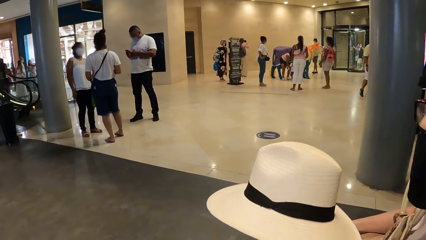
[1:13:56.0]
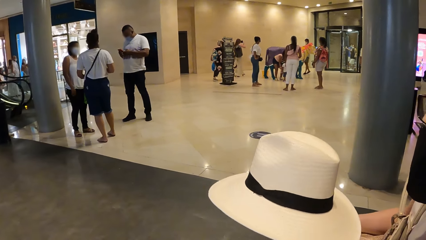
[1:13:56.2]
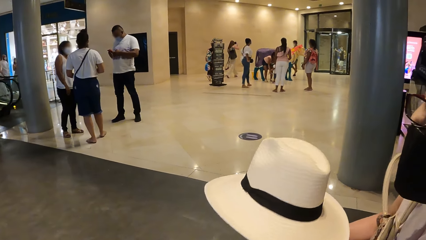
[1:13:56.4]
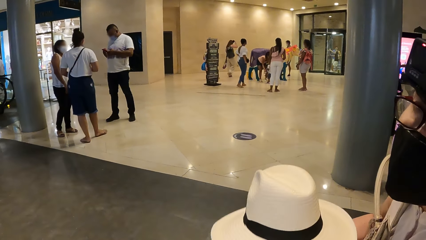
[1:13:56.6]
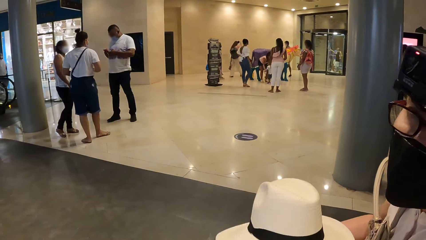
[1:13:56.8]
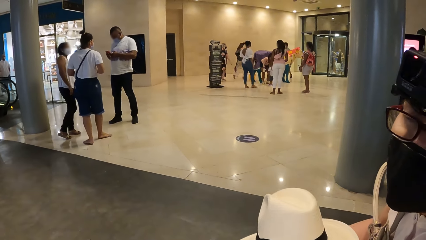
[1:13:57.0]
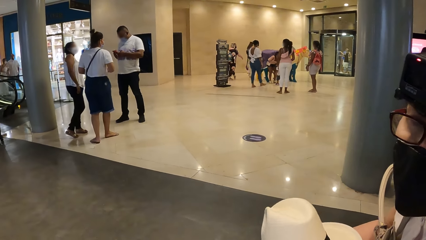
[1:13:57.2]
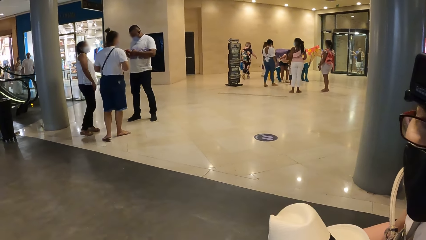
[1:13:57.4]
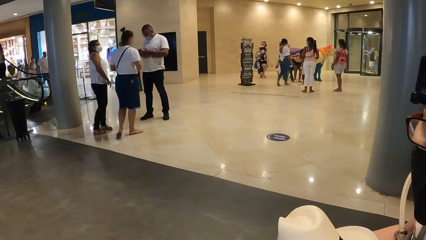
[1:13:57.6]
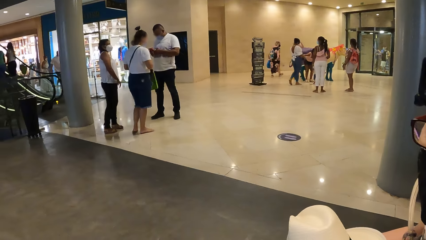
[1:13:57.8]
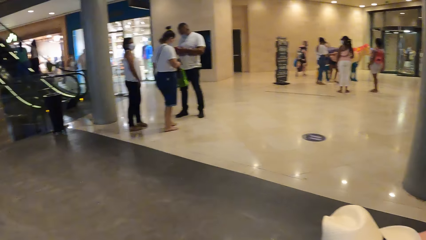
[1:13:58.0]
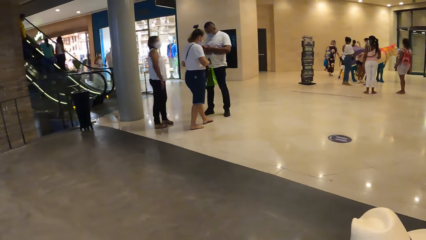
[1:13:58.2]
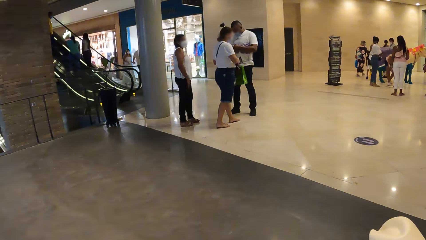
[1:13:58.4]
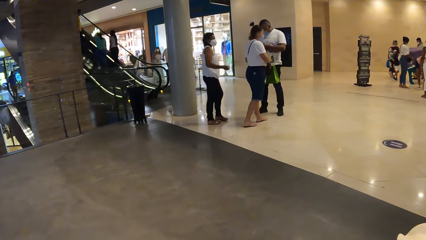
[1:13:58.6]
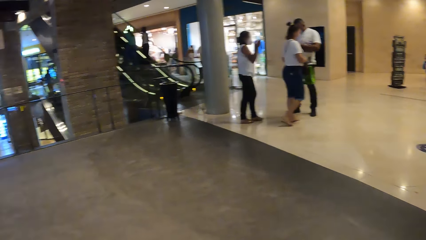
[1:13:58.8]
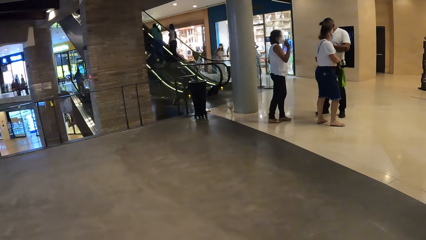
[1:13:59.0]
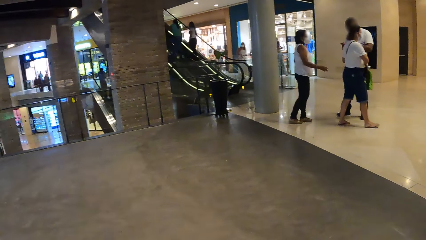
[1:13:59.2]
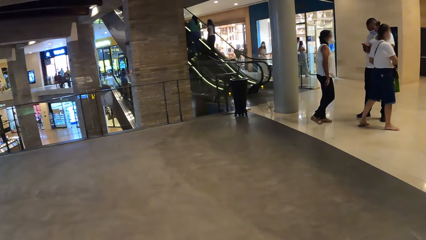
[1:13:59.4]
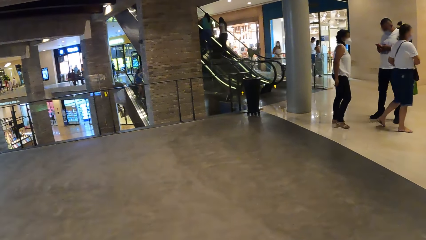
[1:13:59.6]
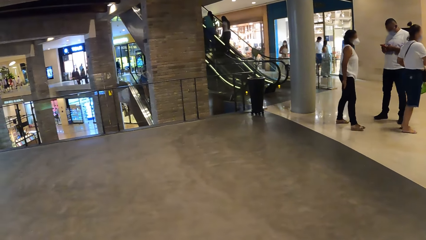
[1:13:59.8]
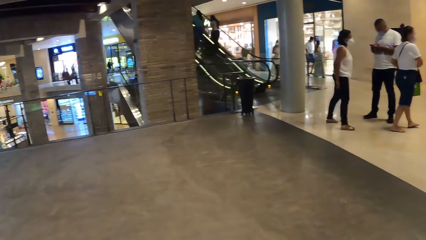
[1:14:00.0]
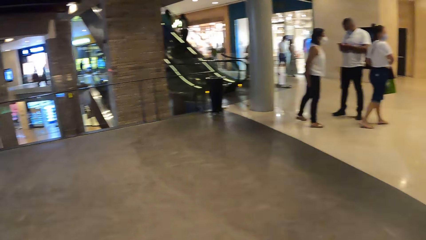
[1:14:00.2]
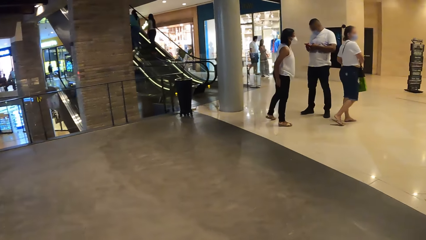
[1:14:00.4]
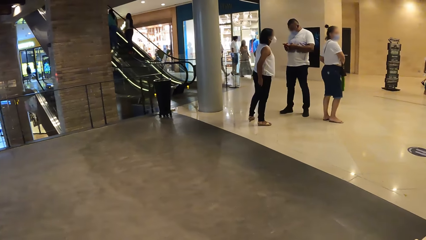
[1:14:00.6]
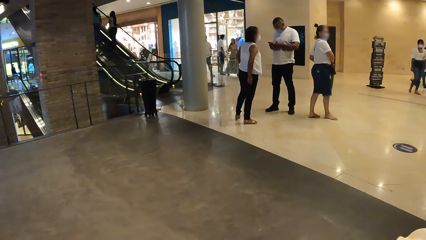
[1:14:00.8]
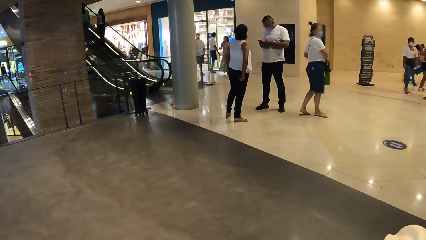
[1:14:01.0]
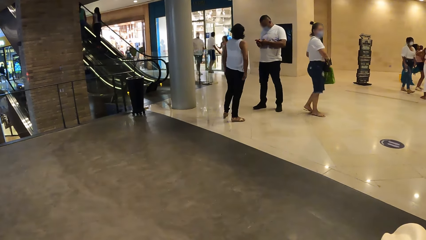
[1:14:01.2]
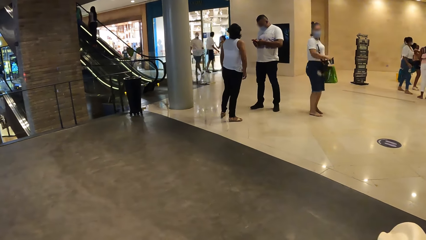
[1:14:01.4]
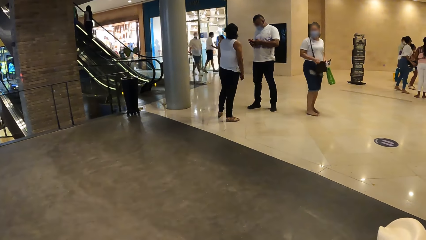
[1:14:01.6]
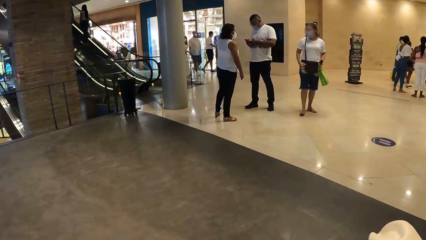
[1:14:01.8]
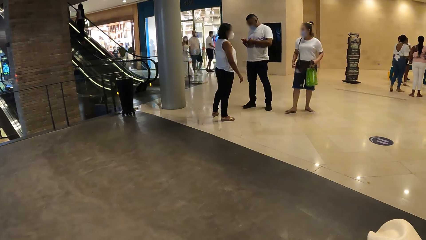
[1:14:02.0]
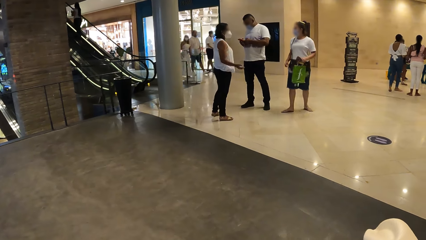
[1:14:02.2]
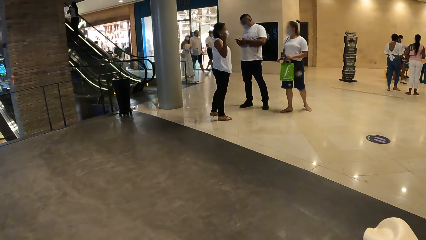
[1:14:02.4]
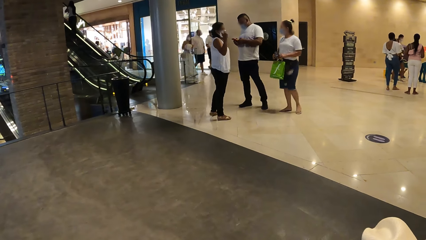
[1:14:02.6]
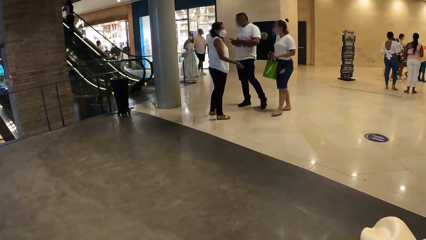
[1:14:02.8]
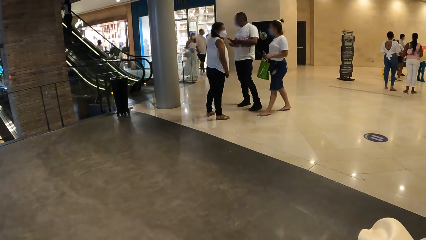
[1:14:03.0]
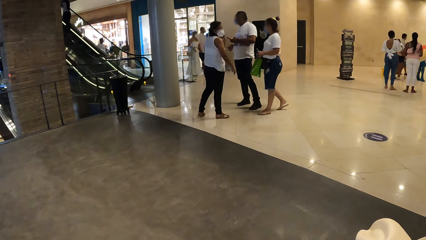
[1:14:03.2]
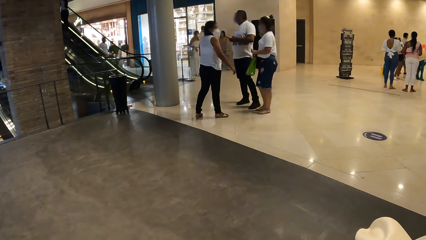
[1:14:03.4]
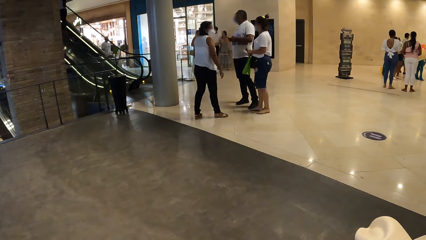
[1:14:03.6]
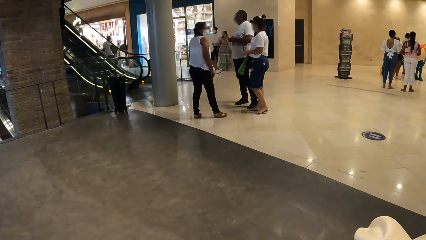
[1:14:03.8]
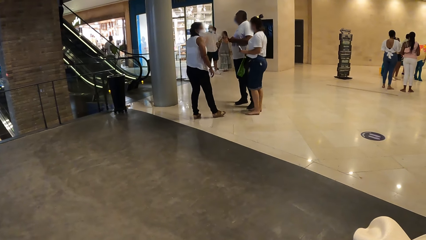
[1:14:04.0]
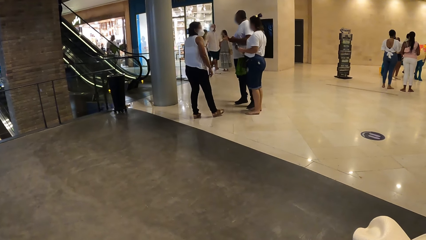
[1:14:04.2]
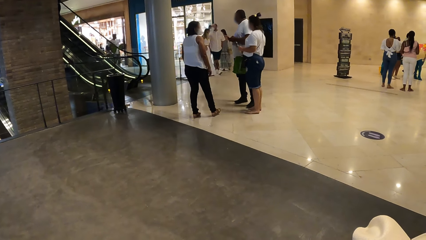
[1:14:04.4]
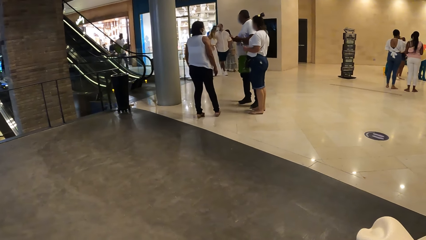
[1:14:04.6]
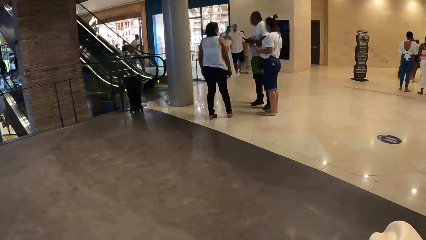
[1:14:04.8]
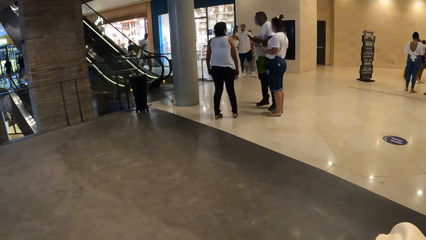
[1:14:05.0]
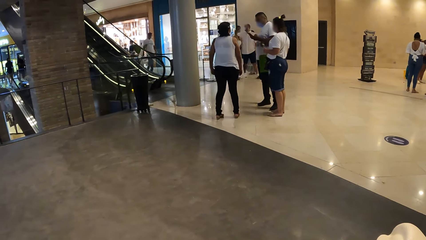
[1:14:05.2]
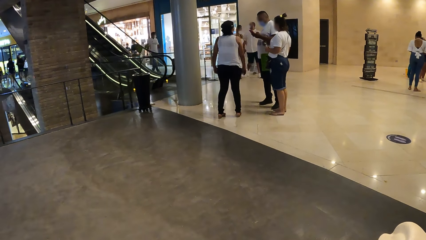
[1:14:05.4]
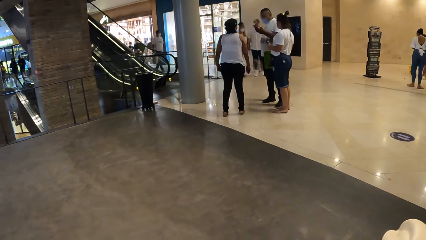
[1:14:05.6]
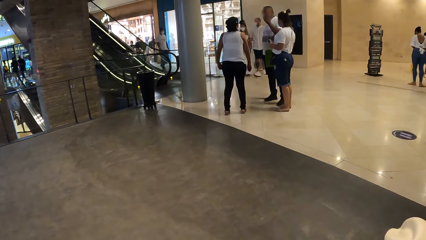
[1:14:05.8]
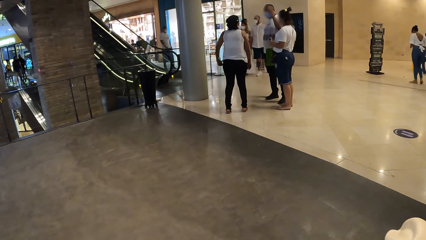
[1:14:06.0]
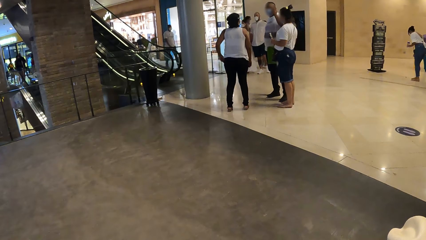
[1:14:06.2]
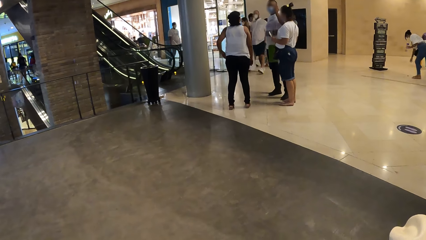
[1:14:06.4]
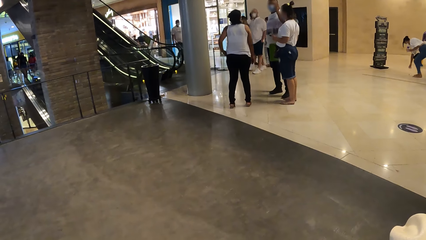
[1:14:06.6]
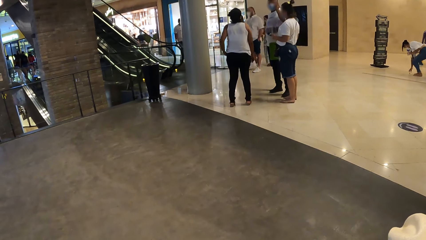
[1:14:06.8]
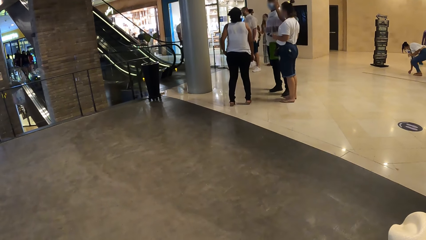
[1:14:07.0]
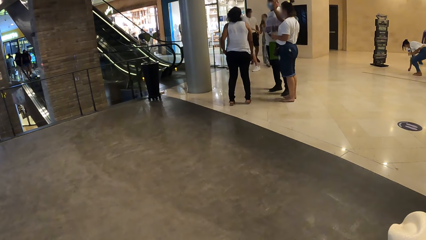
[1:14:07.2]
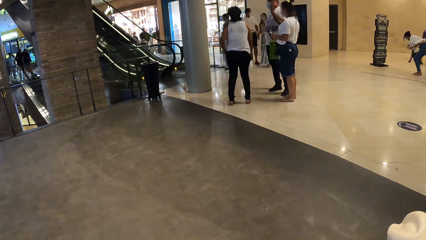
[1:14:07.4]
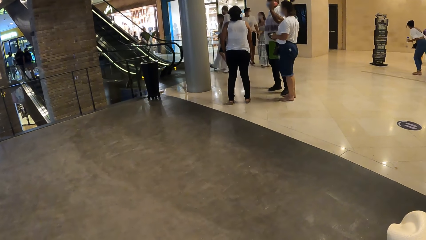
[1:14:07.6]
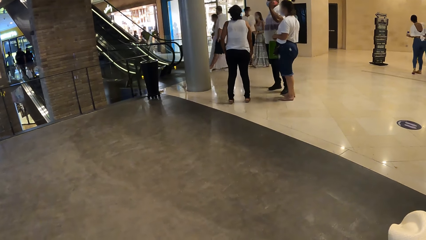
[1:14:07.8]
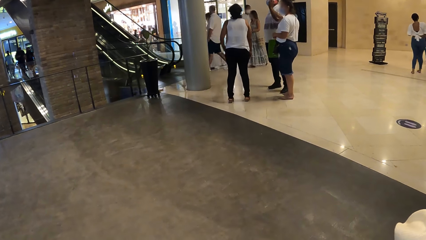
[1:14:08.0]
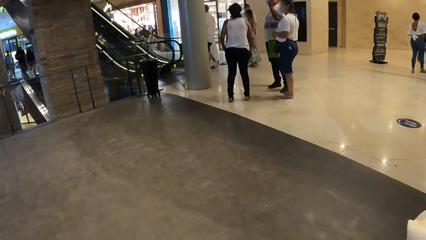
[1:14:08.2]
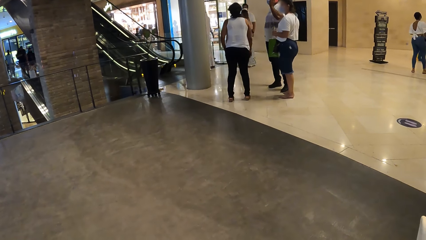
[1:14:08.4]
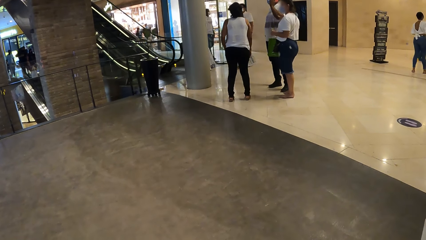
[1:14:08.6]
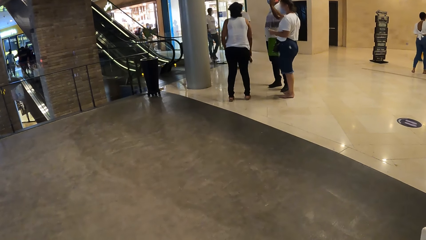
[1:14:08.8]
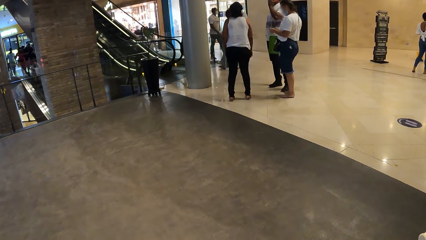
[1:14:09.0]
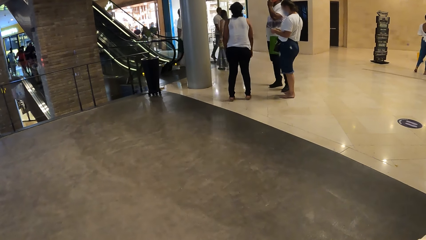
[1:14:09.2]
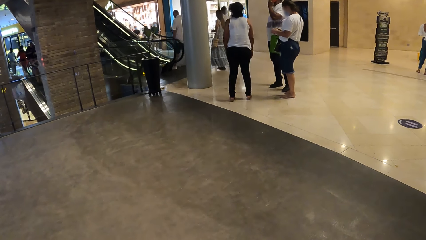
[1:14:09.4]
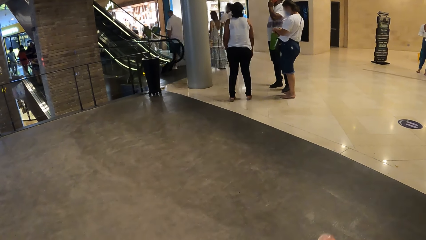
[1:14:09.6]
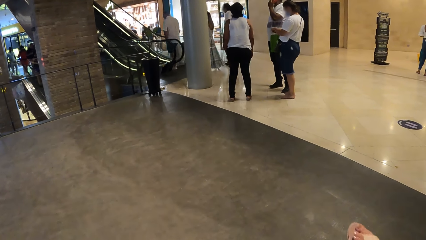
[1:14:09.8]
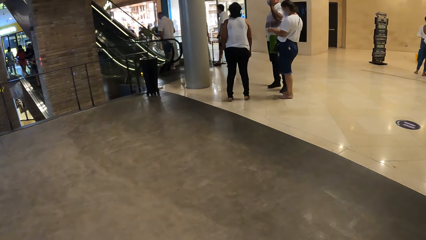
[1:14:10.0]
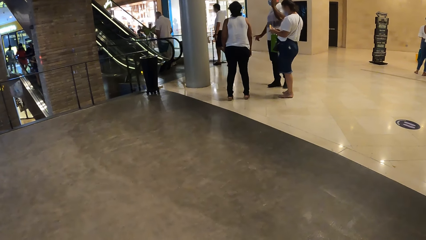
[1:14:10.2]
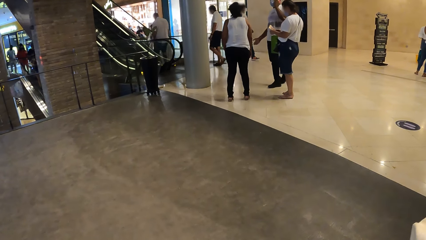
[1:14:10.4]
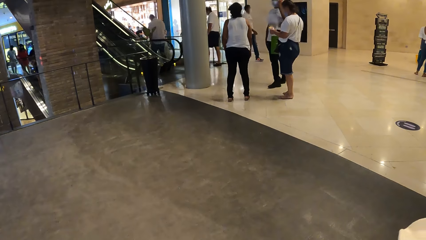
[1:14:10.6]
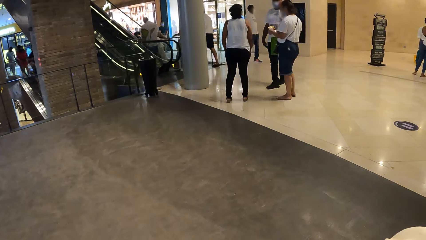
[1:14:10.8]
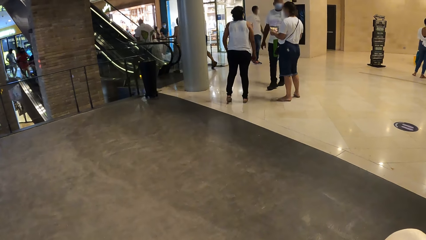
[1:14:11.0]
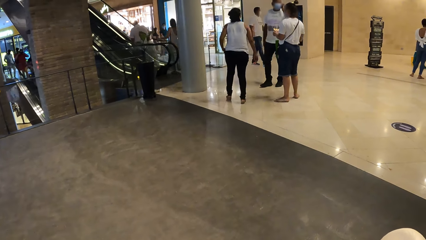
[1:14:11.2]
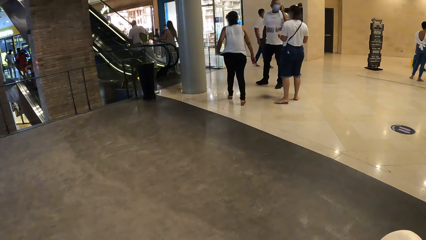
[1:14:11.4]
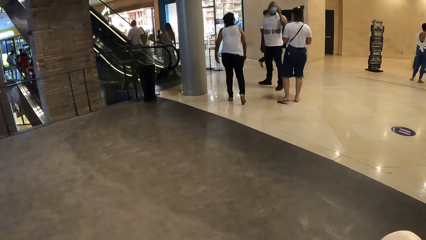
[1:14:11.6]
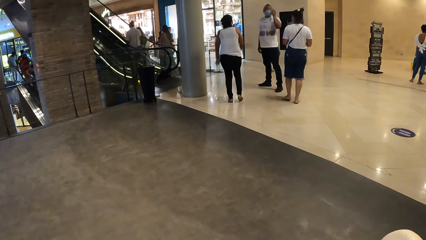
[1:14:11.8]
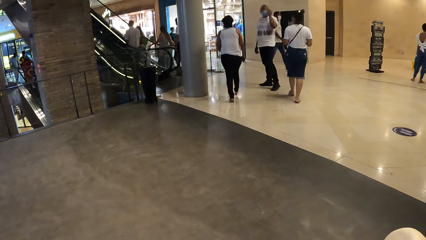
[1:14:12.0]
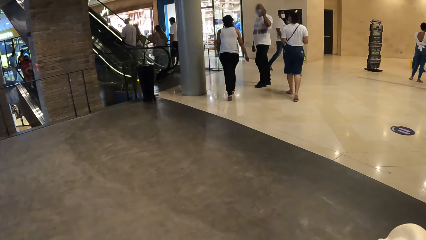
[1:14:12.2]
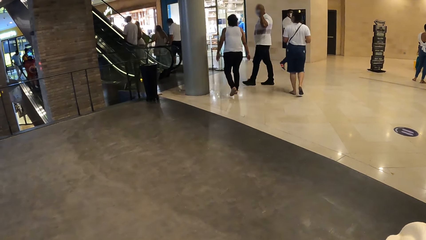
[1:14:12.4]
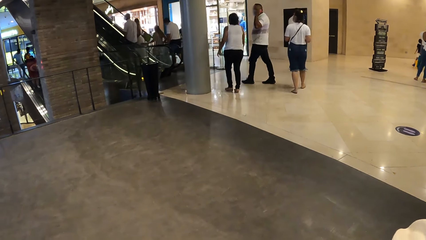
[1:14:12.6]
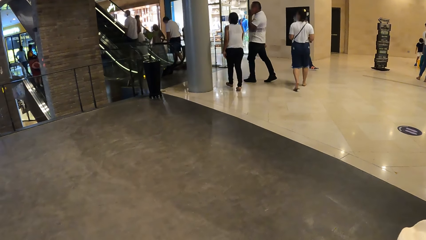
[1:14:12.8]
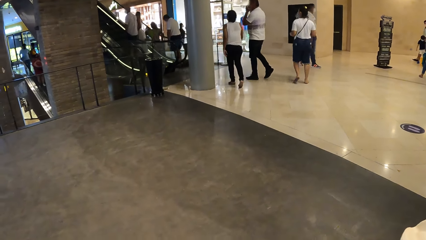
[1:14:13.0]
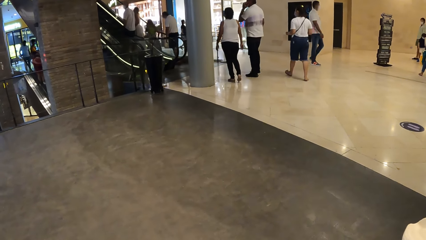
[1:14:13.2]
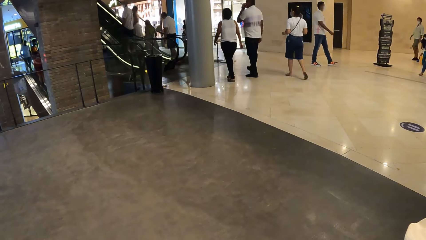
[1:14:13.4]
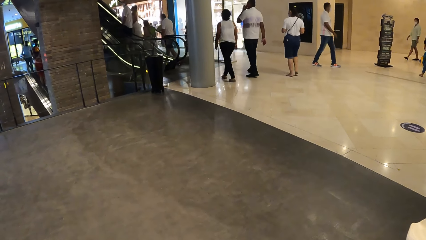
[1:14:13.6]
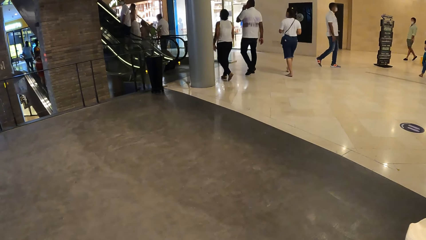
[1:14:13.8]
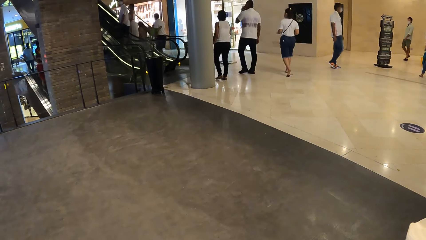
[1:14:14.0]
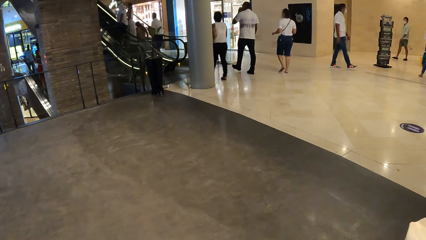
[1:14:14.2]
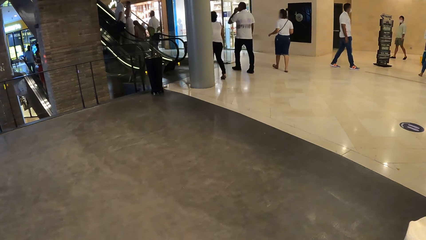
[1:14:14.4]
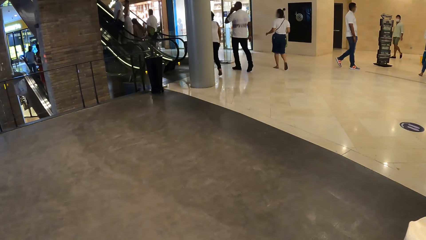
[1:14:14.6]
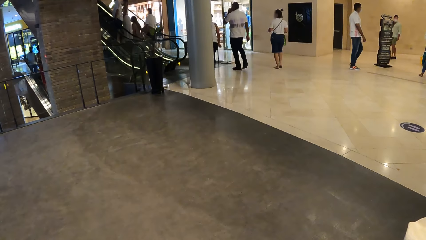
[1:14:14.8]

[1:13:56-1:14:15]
A person moves a head. The camera wearer looks around.
